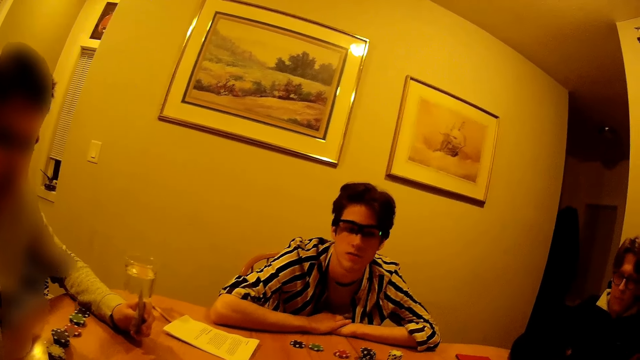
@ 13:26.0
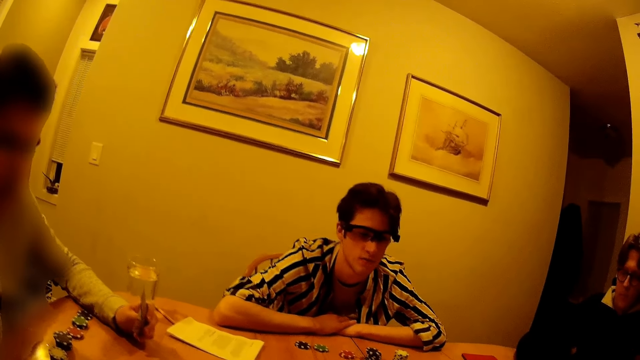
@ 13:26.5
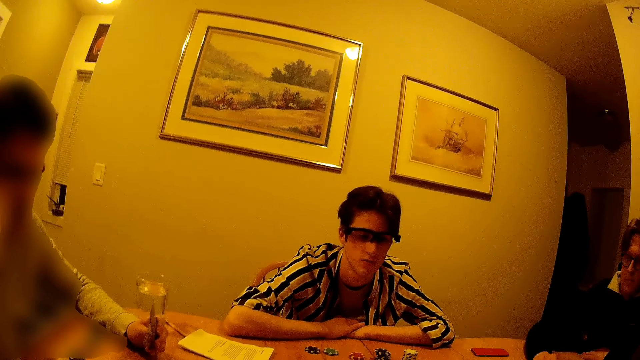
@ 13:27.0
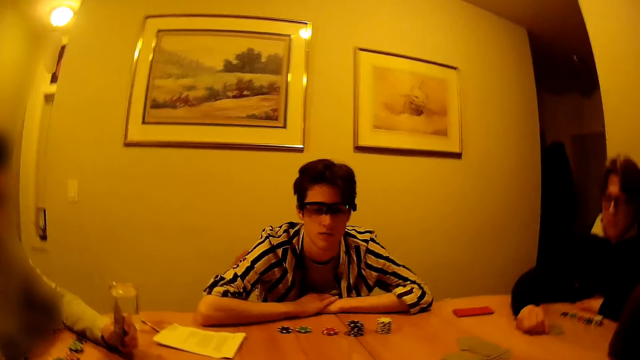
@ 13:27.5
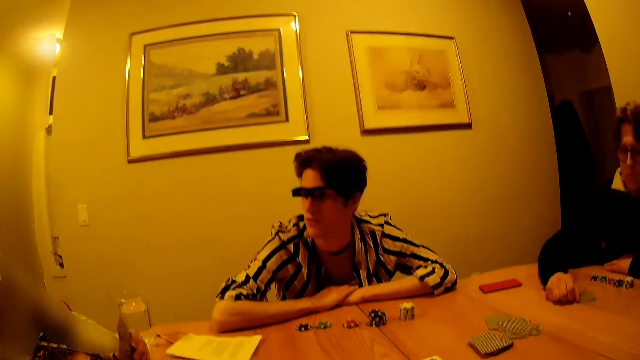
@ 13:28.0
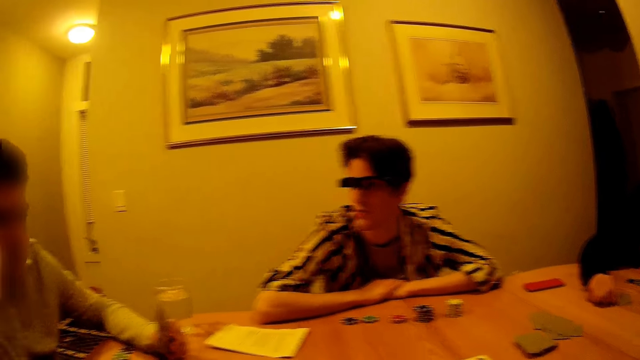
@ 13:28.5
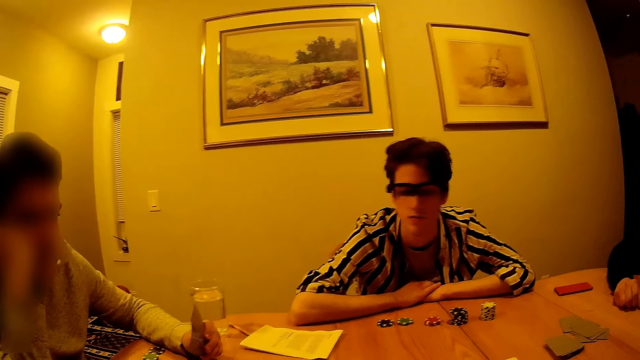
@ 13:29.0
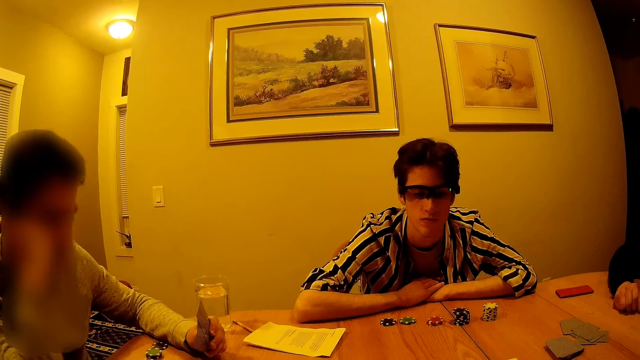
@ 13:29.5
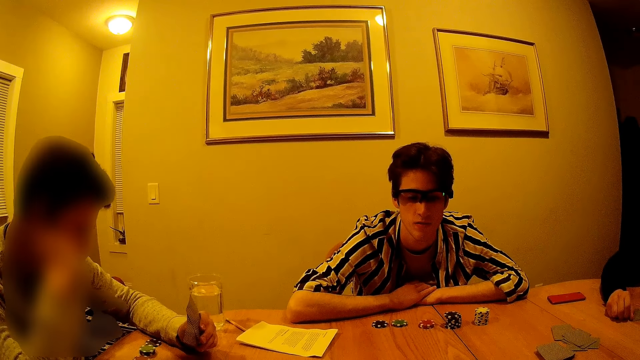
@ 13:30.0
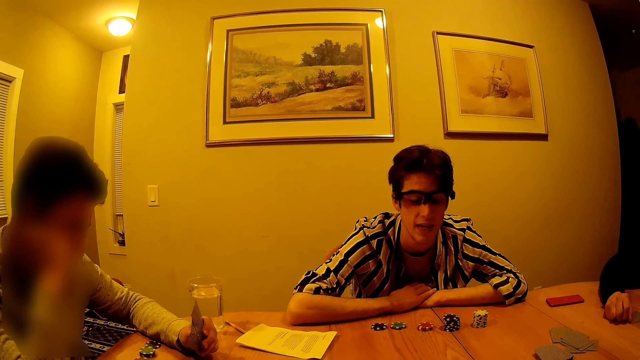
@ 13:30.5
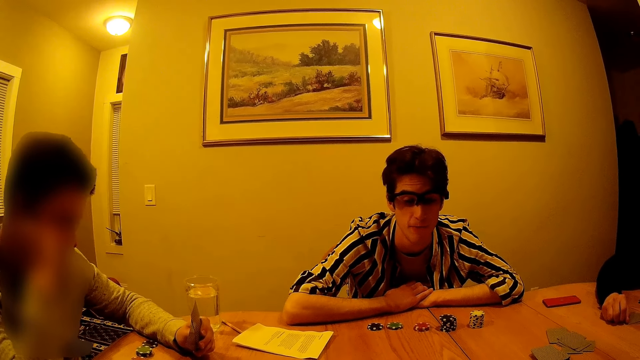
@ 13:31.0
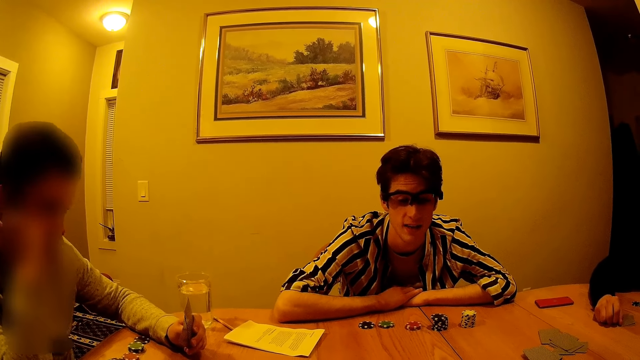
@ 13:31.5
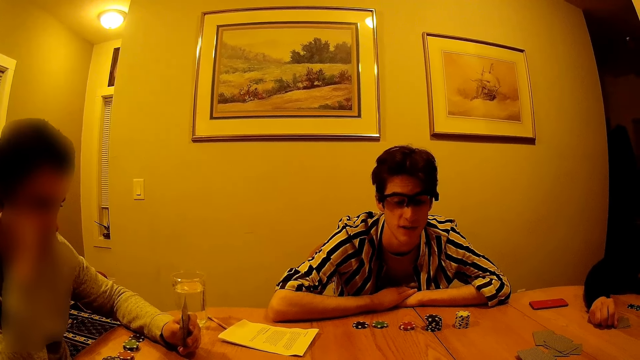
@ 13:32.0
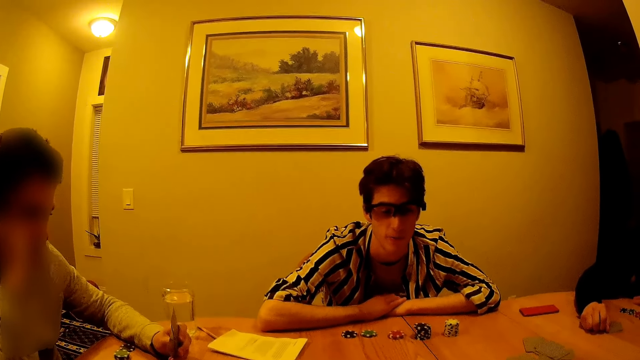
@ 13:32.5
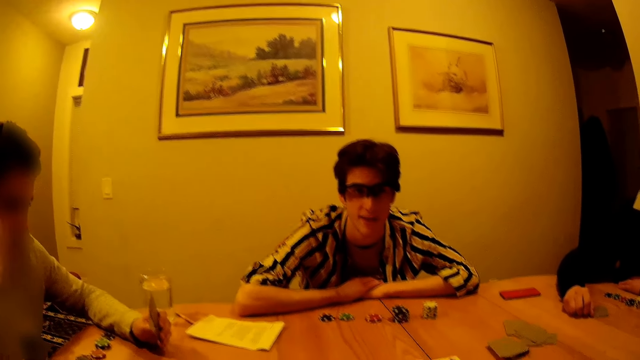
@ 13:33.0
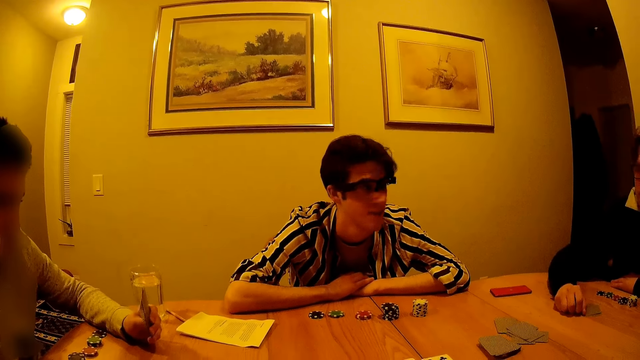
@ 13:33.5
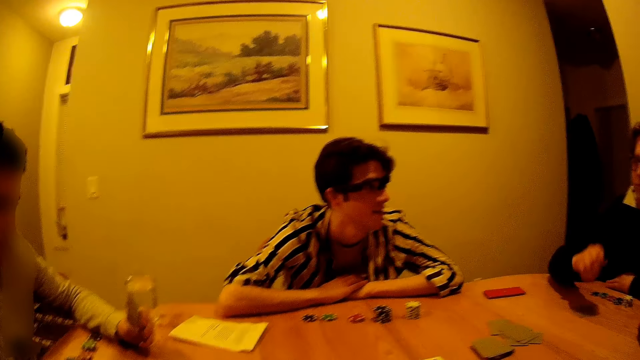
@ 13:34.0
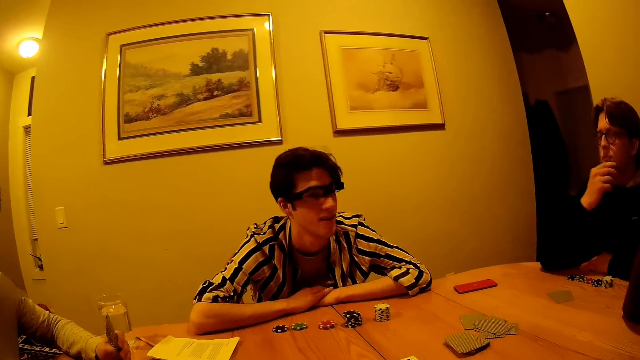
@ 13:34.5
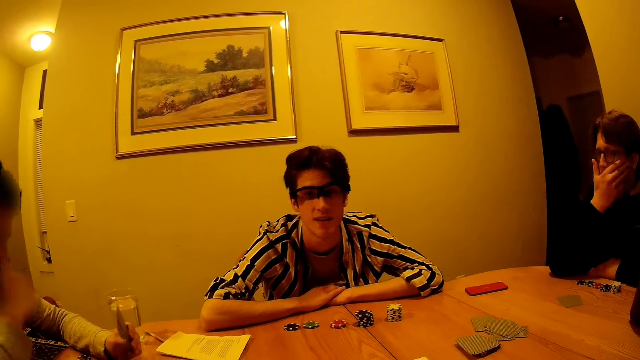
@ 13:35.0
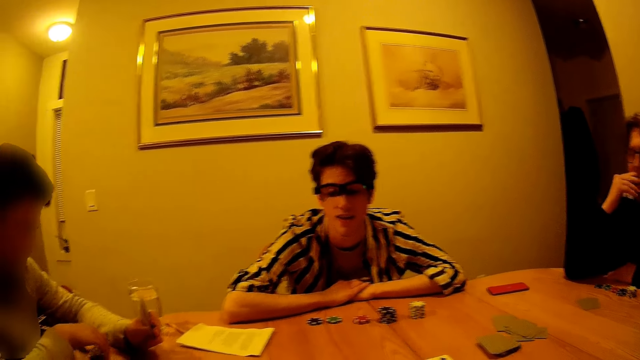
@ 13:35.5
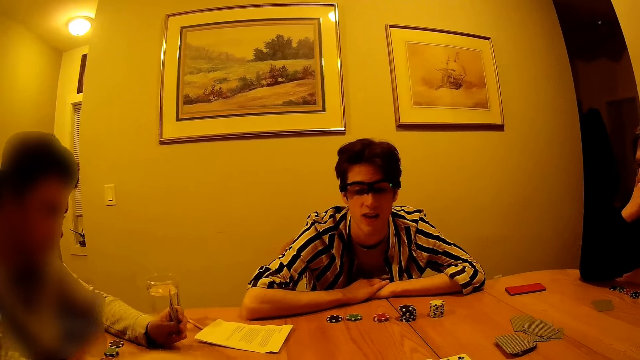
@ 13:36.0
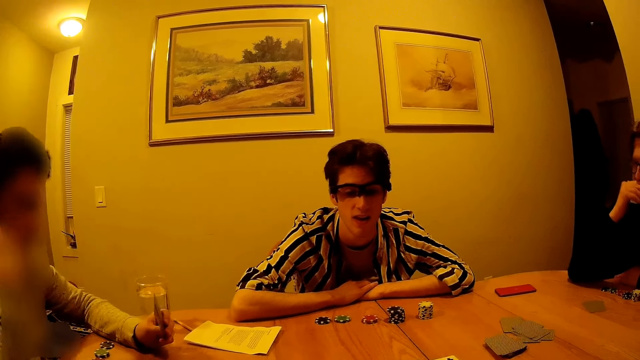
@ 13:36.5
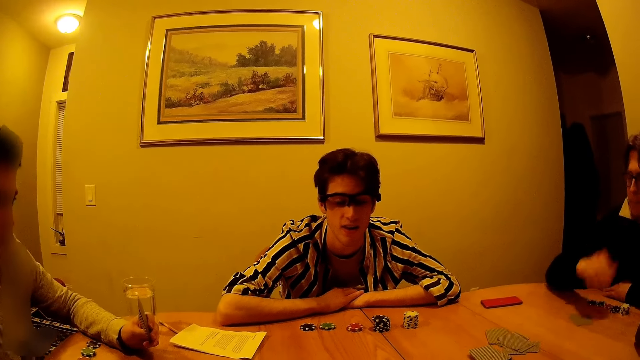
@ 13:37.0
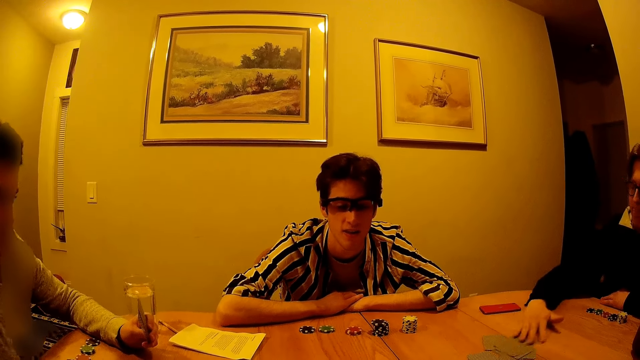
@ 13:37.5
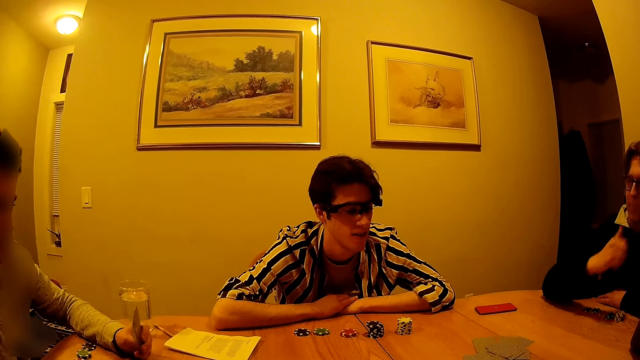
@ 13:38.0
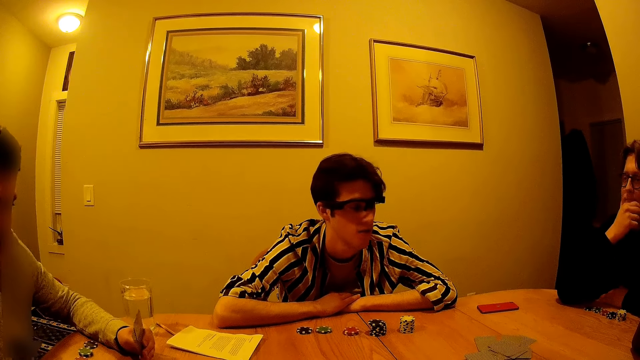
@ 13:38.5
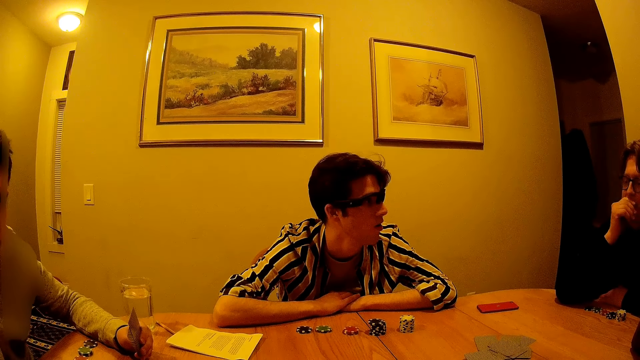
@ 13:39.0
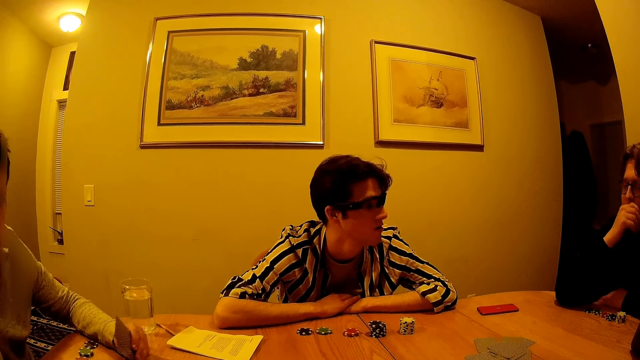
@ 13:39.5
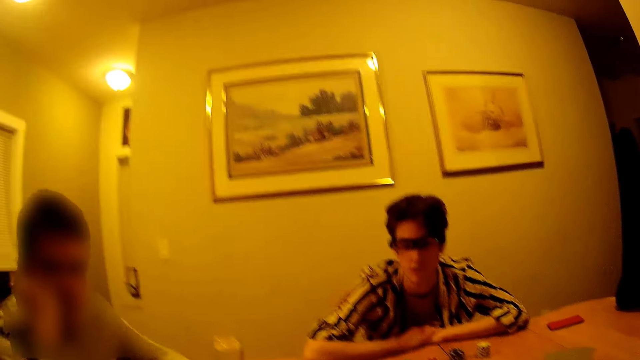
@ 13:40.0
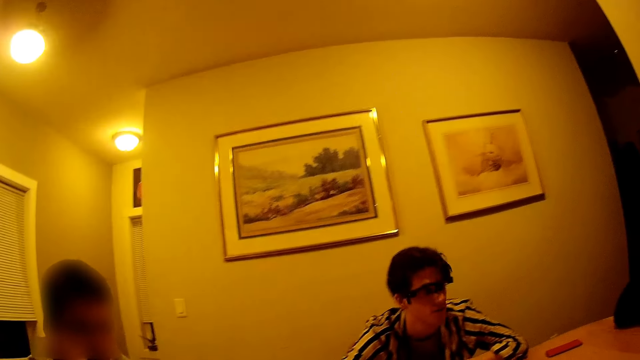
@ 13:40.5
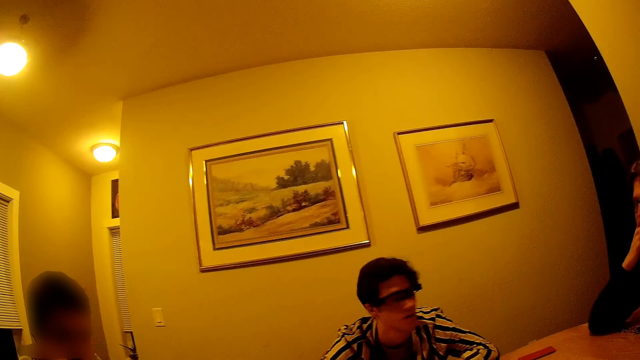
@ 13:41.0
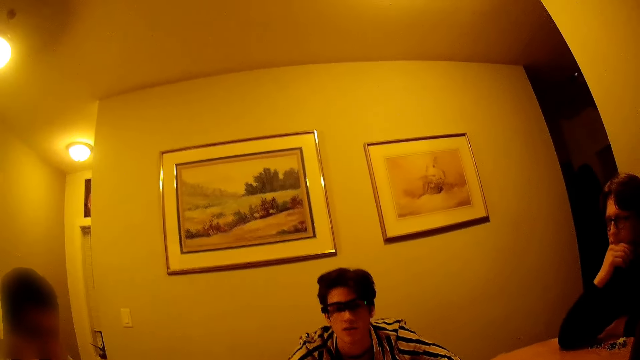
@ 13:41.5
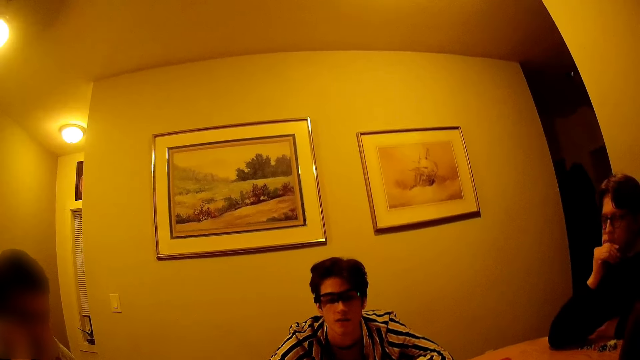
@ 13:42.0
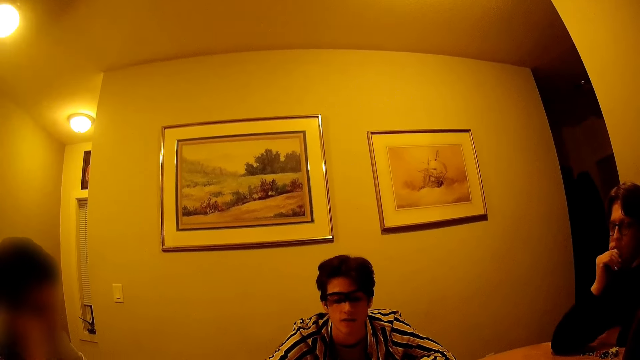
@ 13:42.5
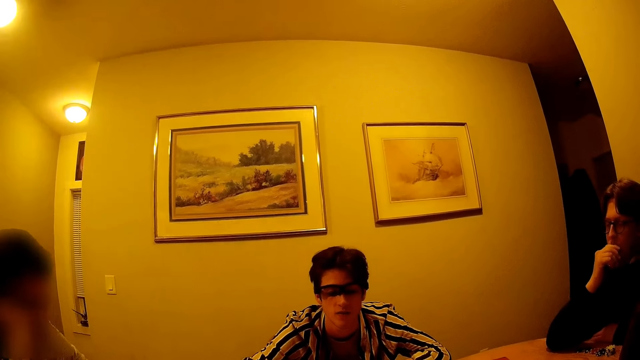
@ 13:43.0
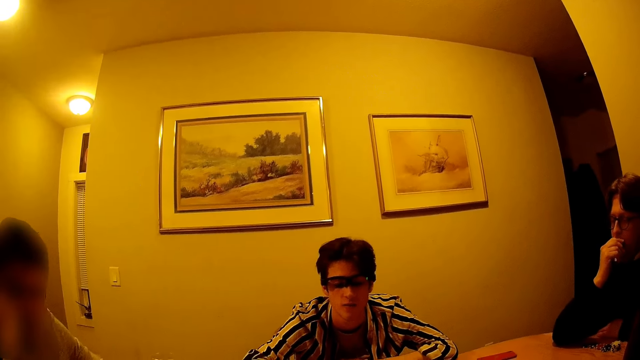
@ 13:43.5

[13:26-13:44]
A person talks. Another person drops a poker chip on the table. A man moves a card on the table with his right hand.

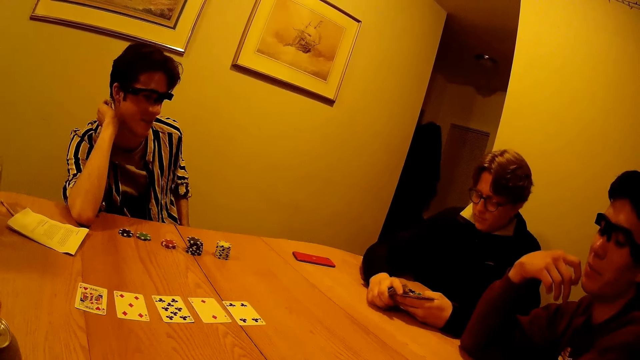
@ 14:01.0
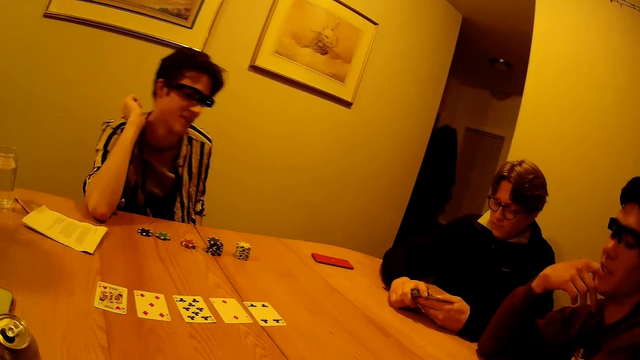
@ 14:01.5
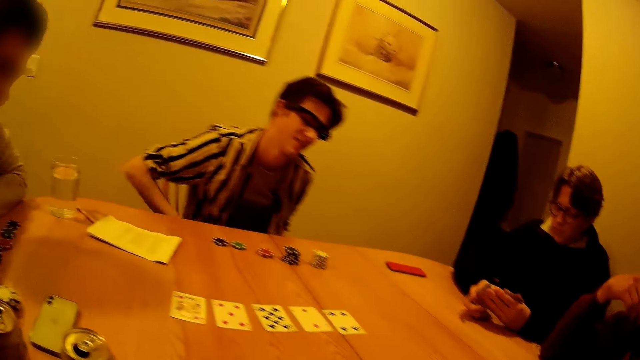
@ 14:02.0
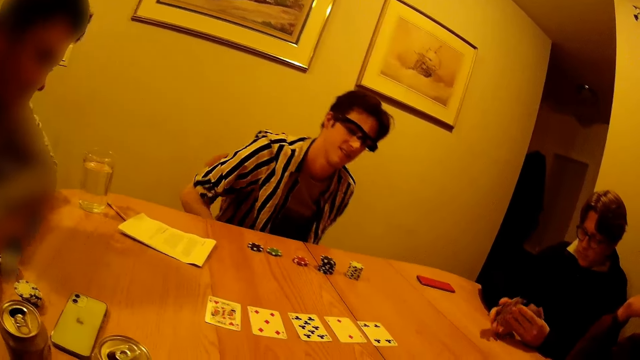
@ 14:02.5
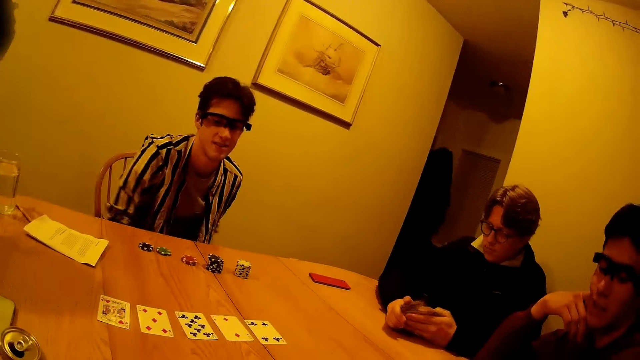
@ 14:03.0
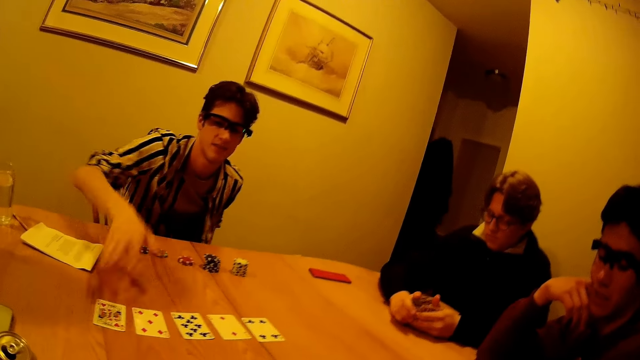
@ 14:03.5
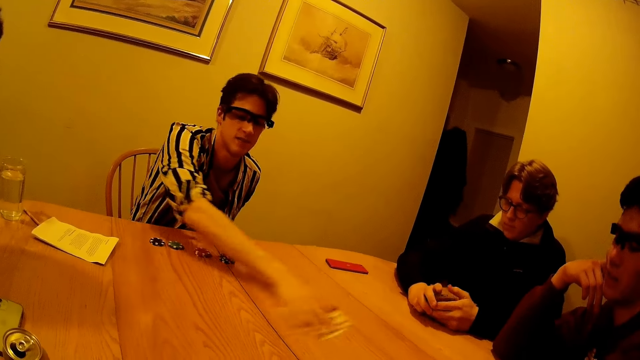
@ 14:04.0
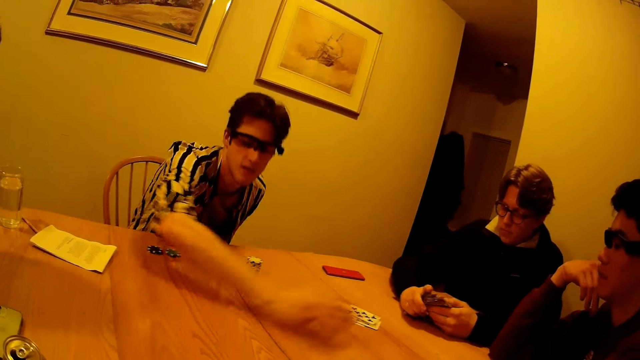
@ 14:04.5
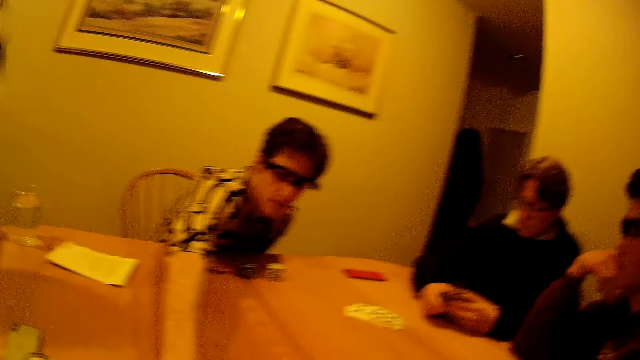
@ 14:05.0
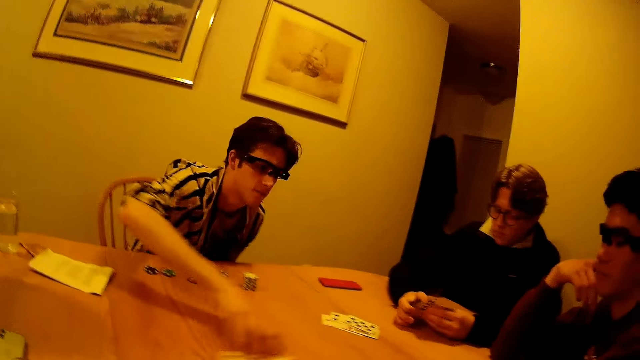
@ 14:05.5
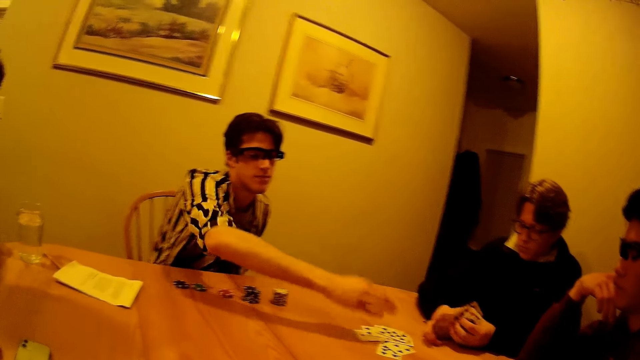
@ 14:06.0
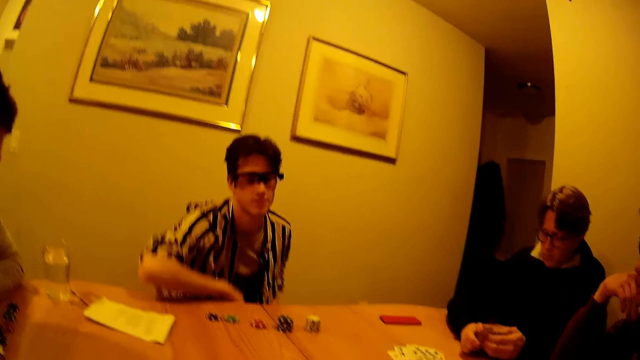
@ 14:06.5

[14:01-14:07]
A man shuffles the cards in his hands with both hands. Another man swipes cards on the table towards the first man with his right hand. A man plays card games.
